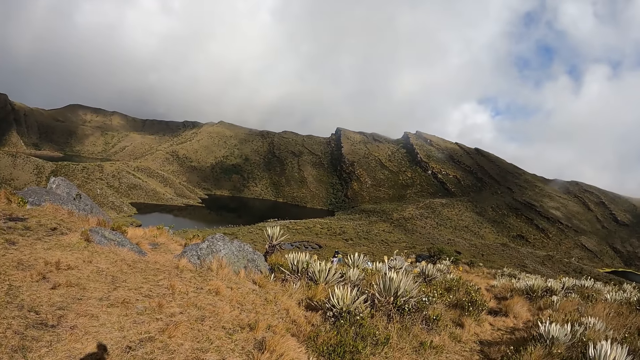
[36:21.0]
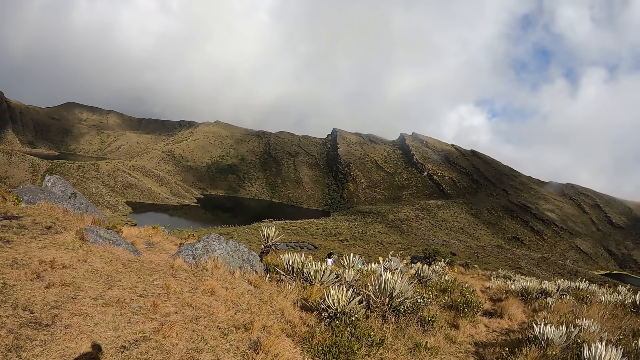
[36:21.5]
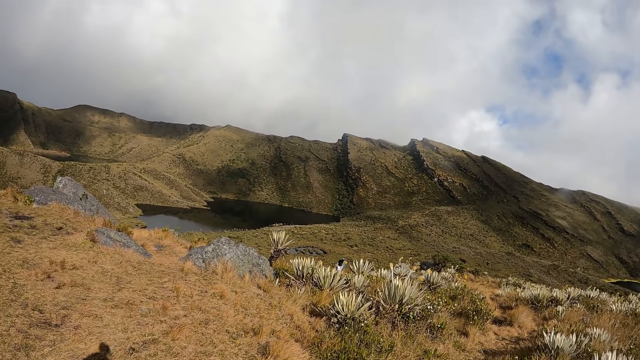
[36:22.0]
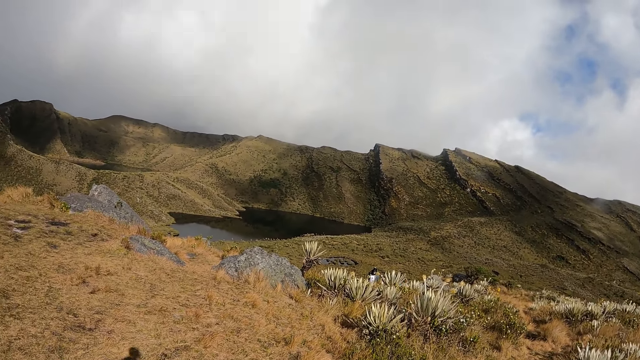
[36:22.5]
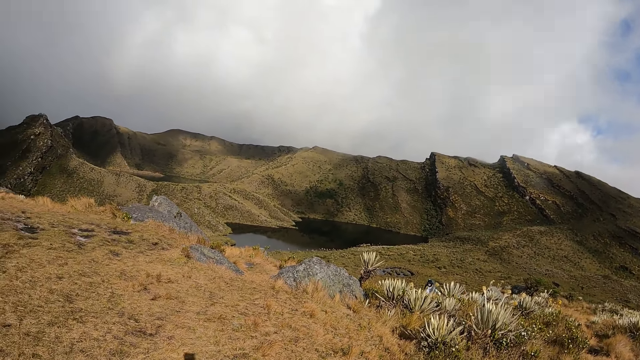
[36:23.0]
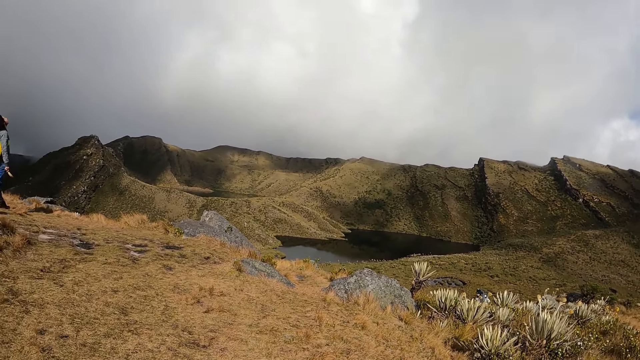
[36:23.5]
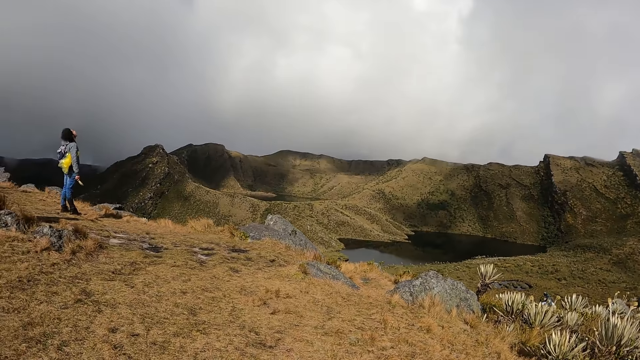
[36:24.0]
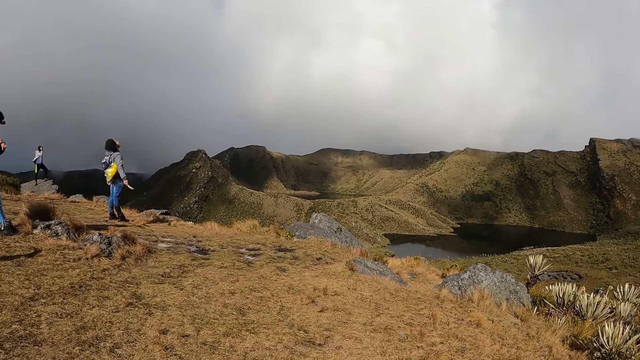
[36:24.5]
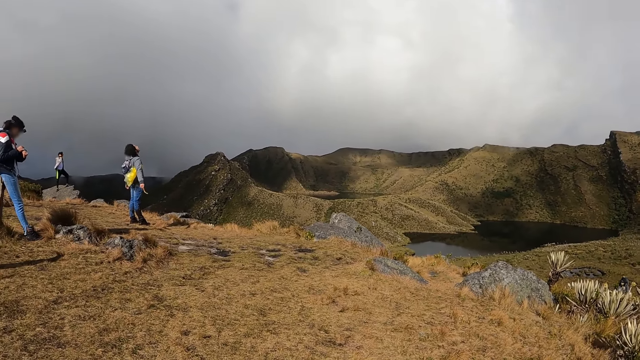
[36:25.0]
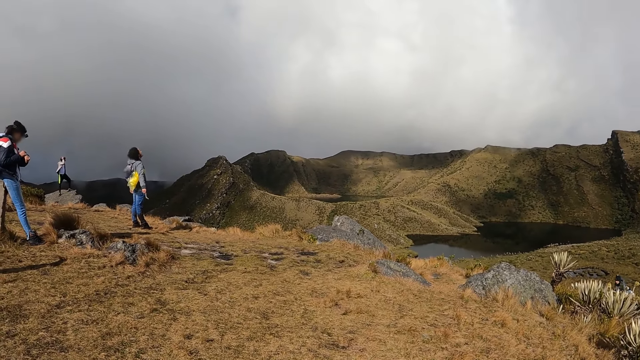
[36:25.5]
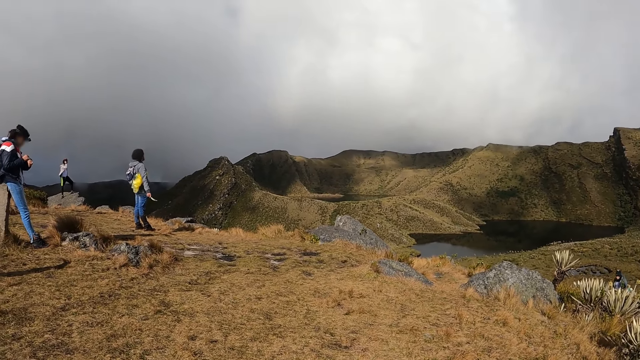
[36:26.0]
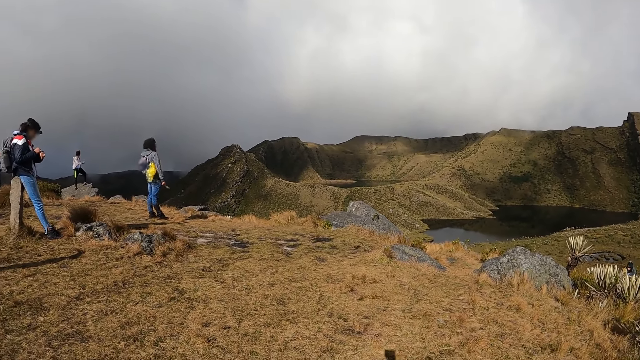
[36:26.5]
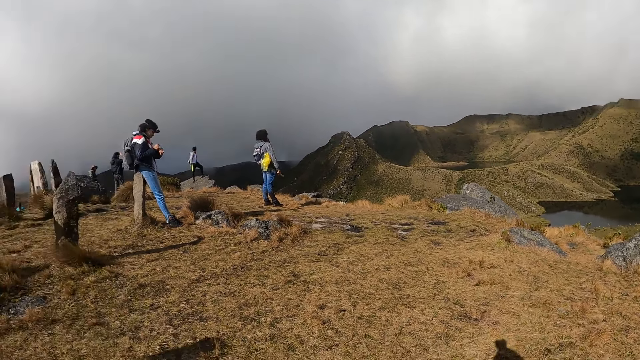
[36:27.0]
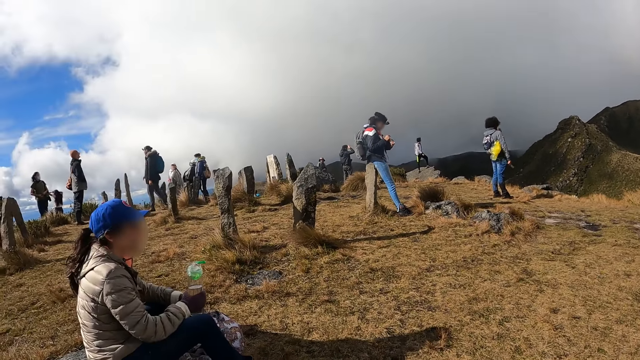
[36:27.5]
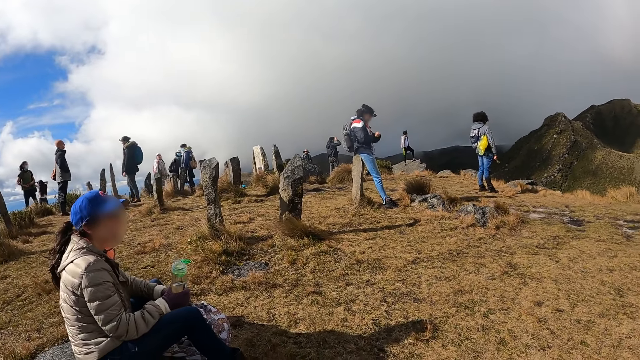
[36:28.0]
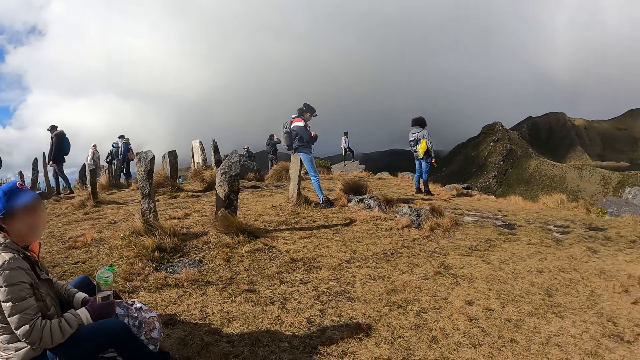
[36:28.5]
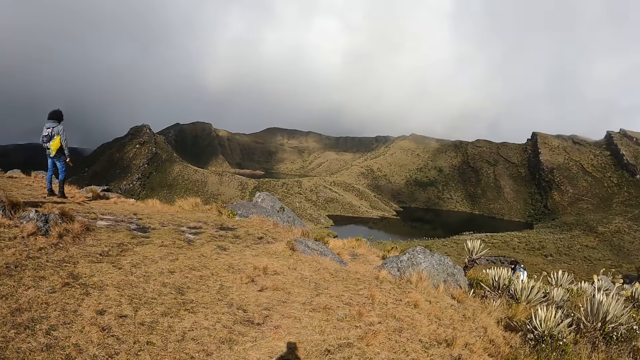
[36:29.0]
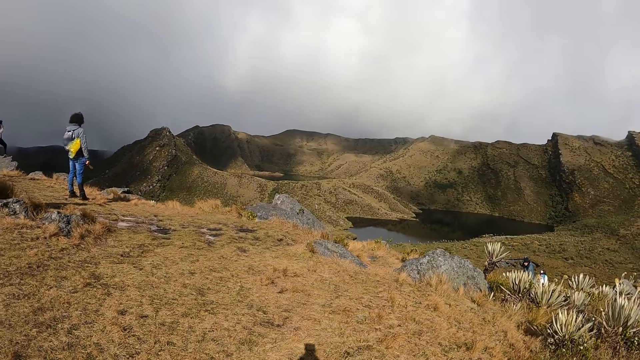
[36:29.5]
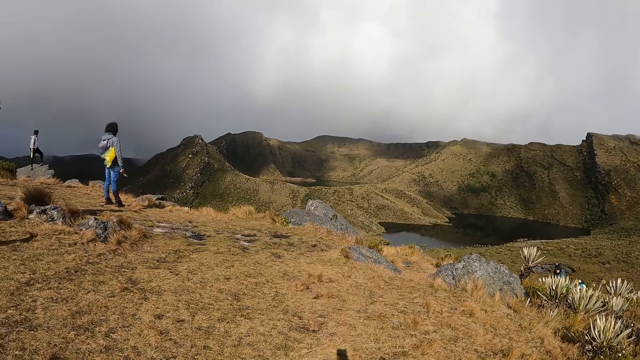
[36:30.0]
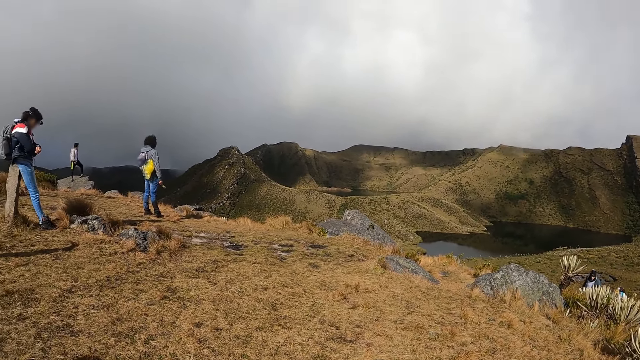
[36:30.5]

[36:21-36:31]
A lady holds a water bottle with both hands.

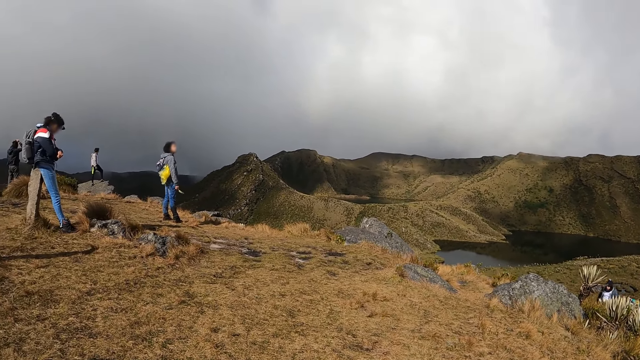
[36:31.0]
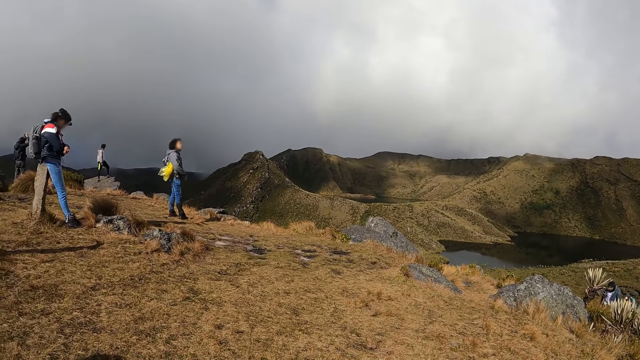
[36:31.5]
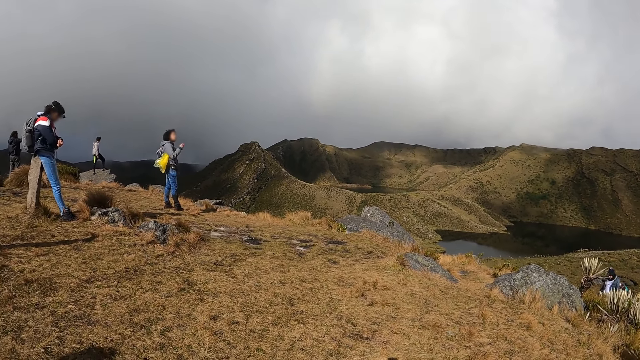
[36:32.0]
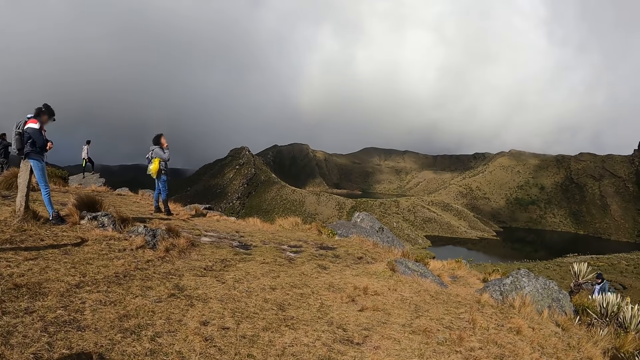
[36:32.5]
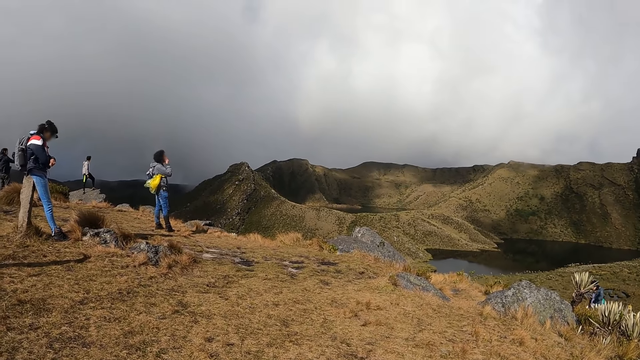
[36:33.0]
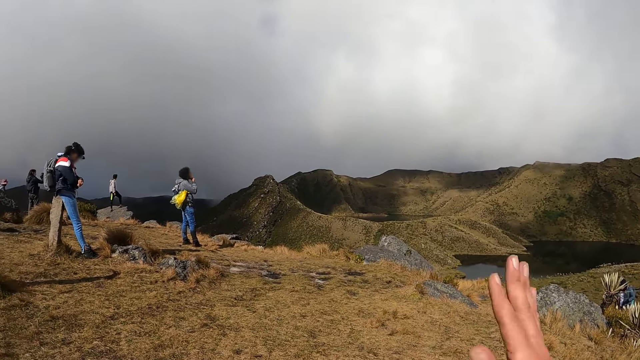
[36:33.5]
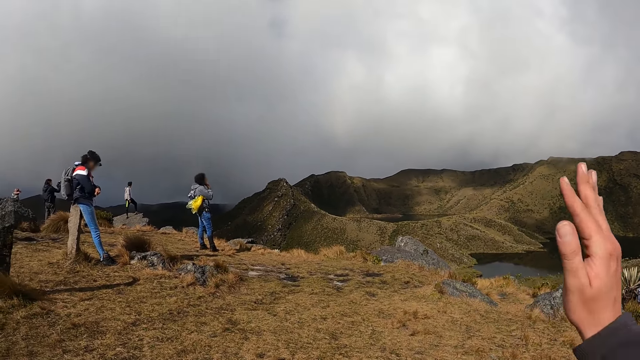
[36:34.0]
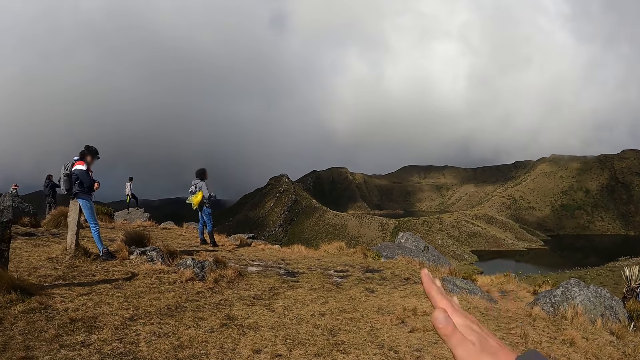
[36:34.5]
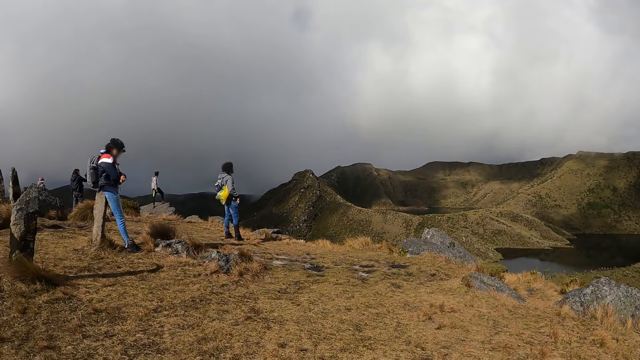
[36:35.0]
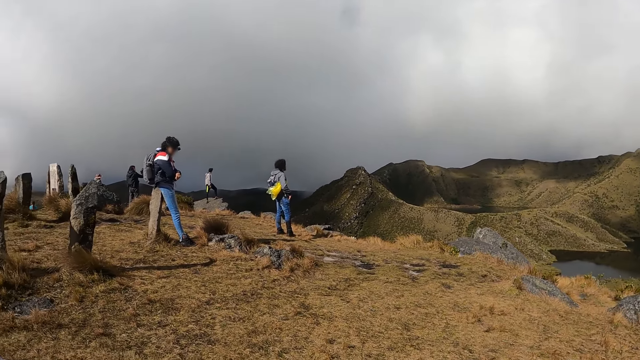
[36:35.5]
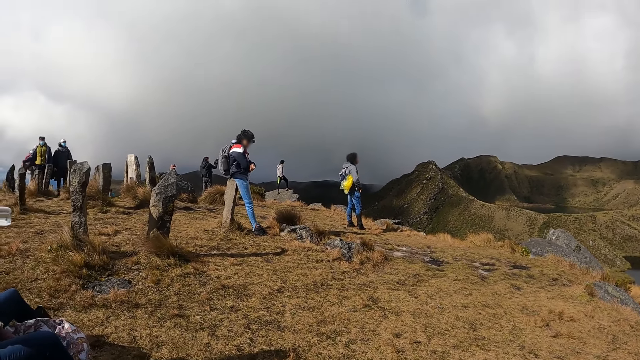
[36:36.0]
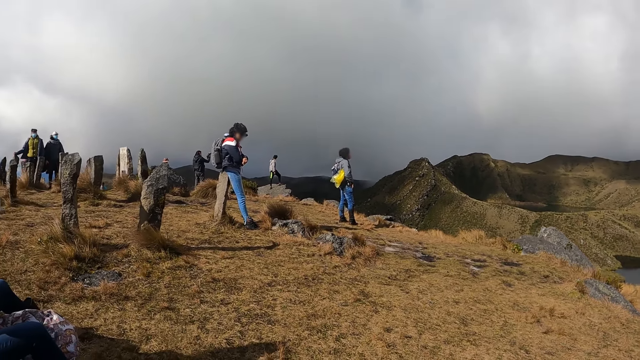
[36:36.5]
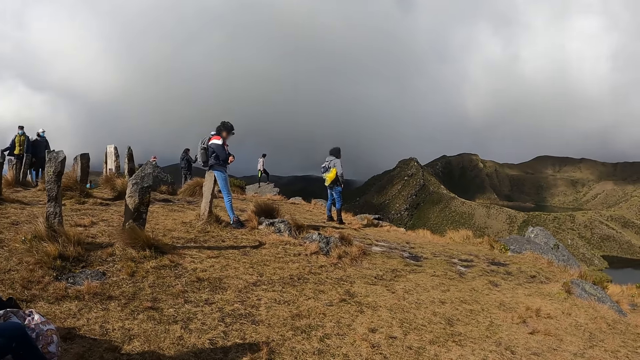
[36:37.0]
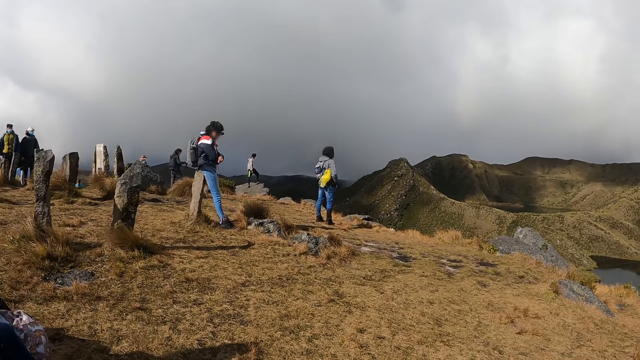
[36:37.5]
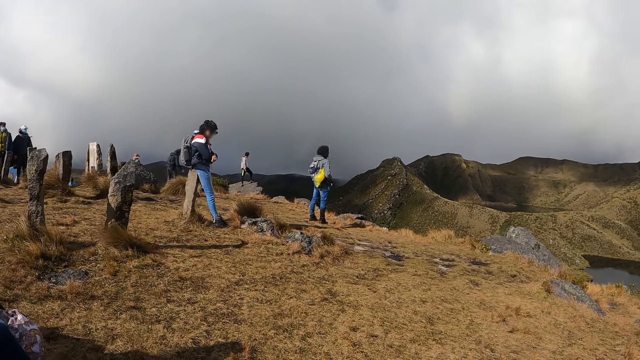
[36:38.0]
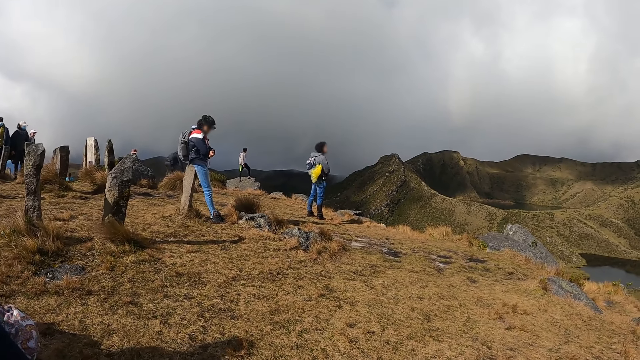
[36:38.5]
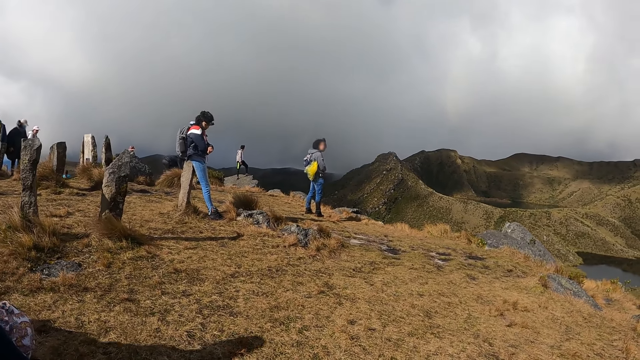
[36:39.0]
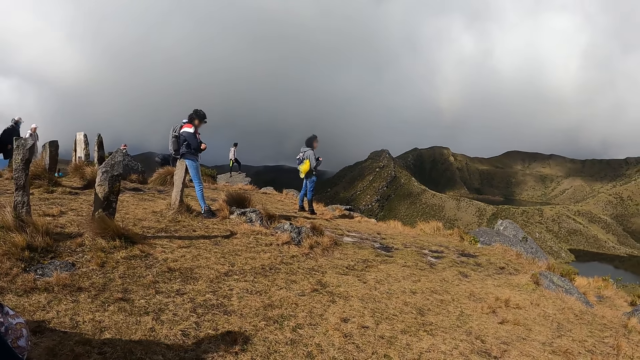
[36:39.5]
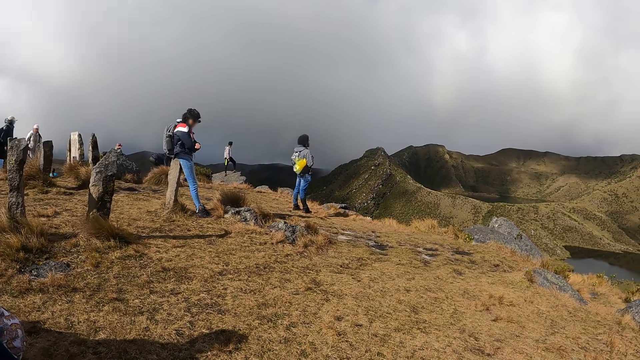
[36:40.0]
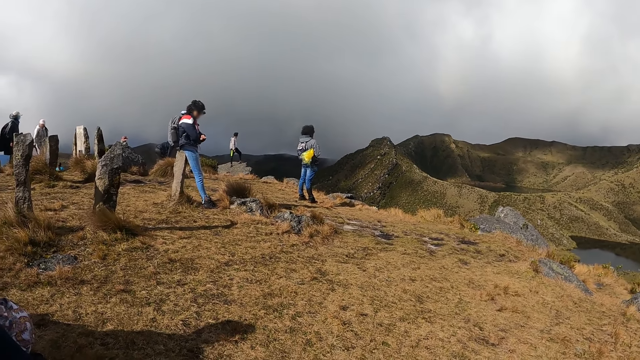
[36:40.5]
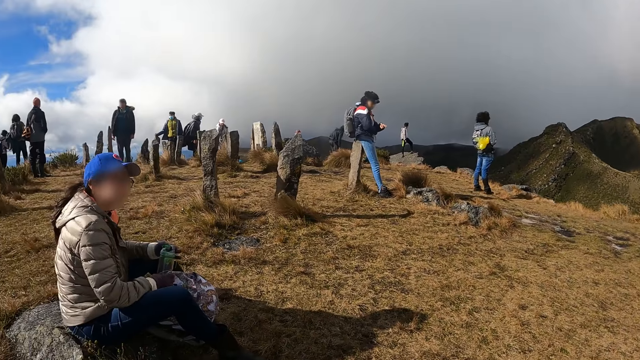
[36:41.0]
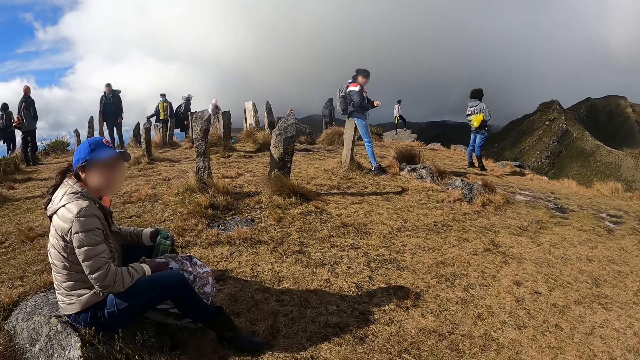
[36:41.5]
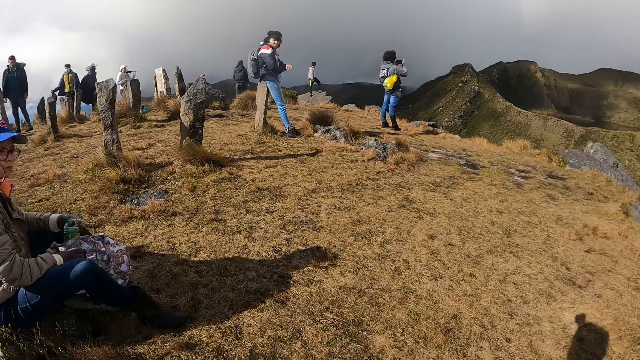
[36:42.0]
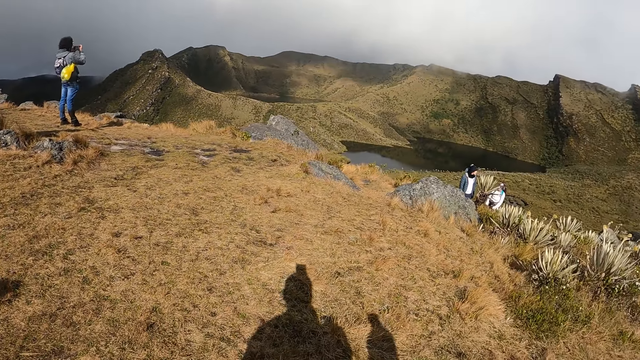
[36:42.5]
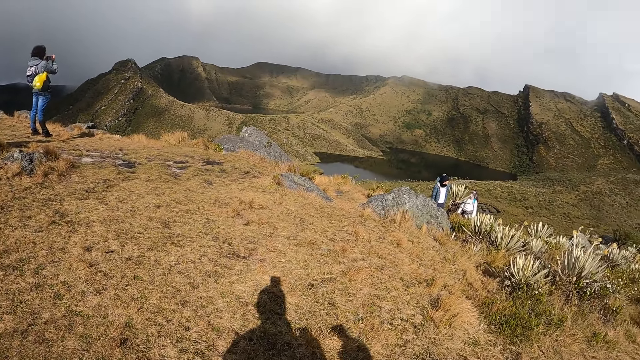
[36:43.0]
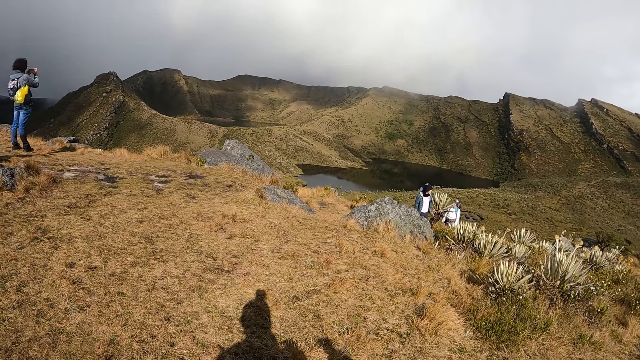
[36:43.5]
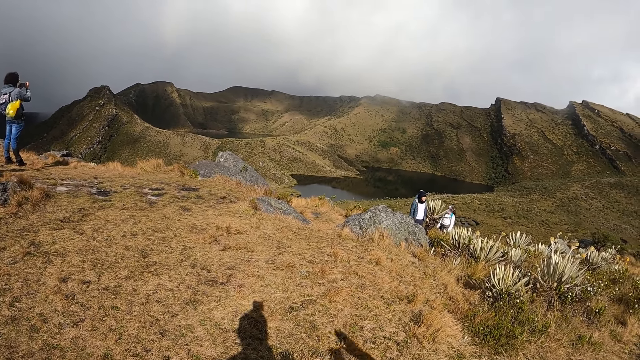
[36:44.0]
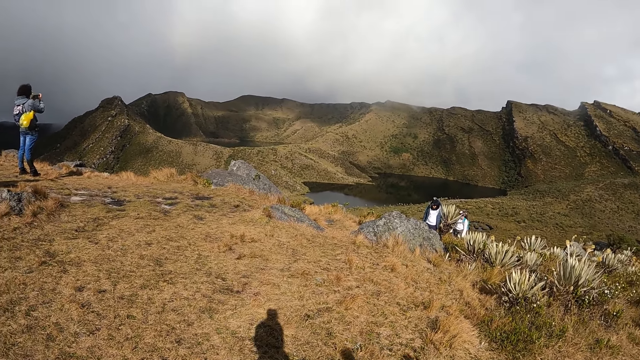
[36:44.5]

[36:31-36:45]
The camera wearer gestures with the right hand. A lady drinks water from a water bottle. The lady closes the cover of the bottle with her right hand and sits on a rock on the mountain. A man operates a phone with both hands.
